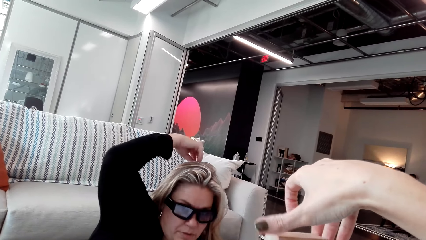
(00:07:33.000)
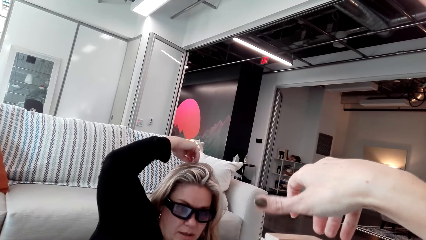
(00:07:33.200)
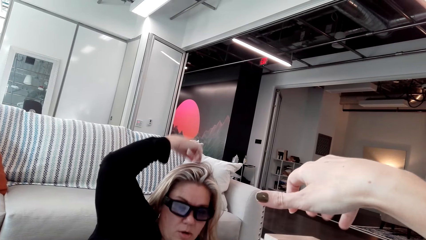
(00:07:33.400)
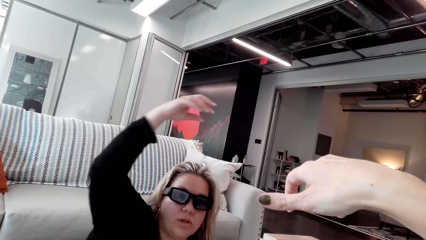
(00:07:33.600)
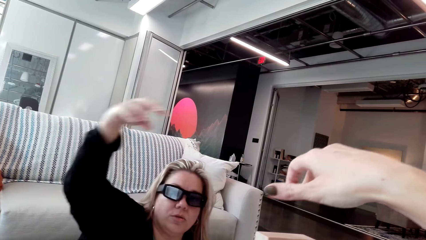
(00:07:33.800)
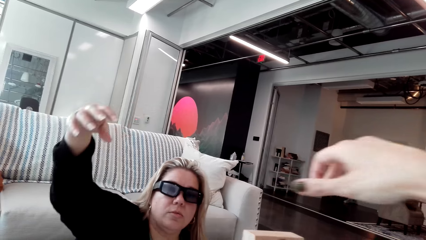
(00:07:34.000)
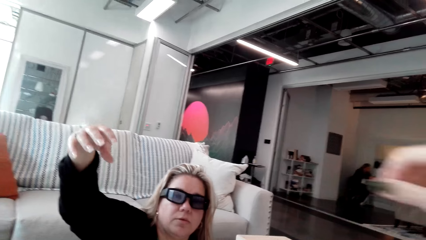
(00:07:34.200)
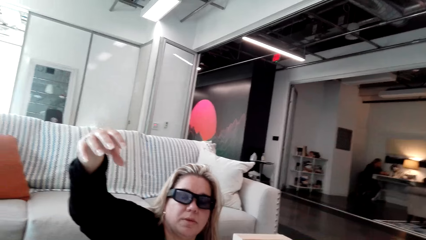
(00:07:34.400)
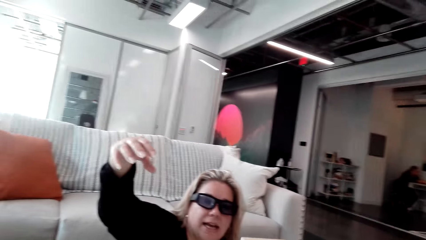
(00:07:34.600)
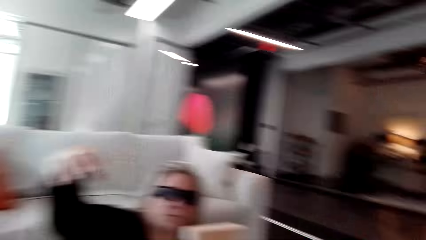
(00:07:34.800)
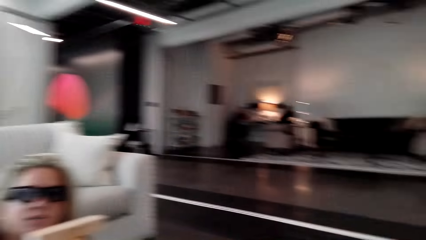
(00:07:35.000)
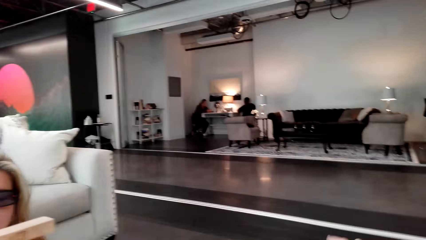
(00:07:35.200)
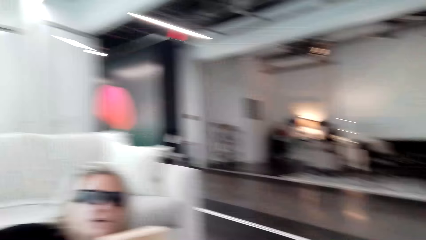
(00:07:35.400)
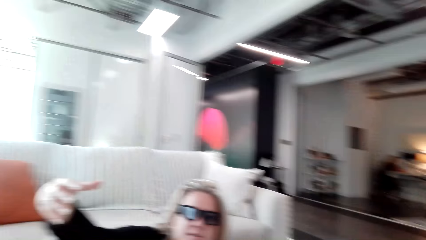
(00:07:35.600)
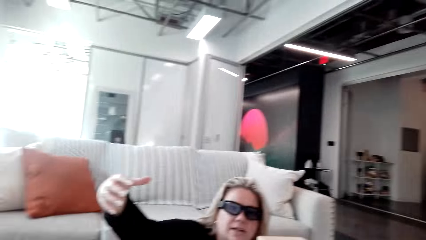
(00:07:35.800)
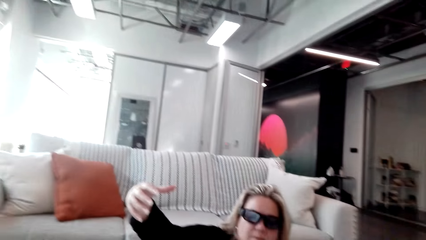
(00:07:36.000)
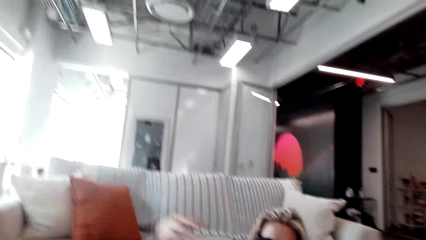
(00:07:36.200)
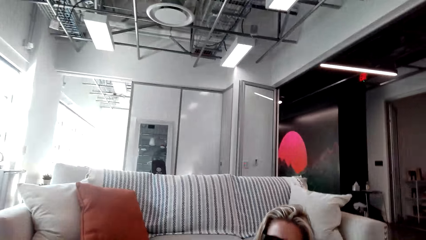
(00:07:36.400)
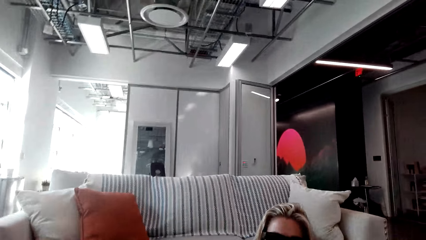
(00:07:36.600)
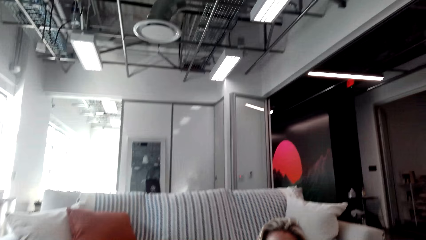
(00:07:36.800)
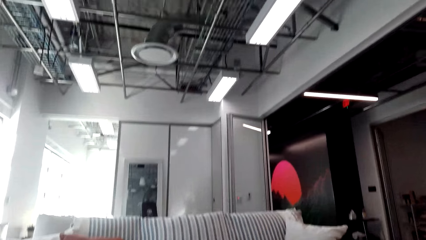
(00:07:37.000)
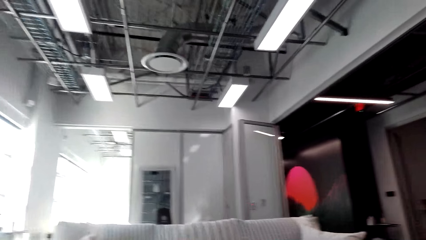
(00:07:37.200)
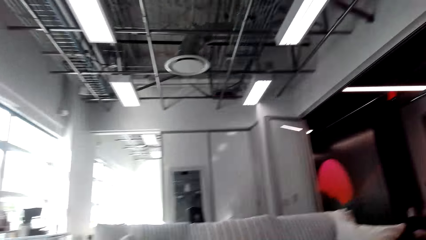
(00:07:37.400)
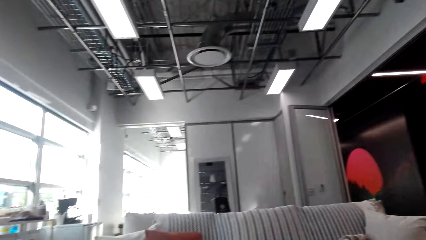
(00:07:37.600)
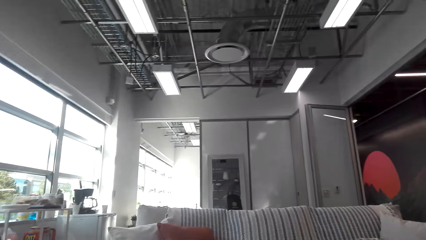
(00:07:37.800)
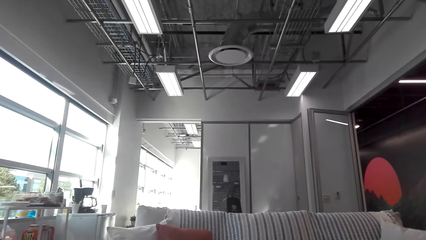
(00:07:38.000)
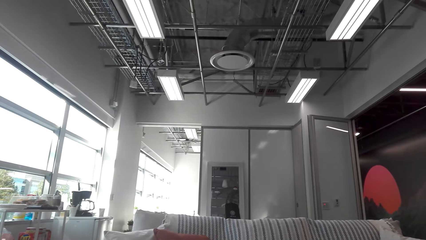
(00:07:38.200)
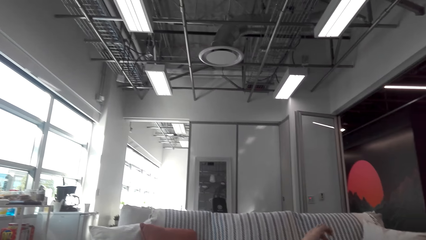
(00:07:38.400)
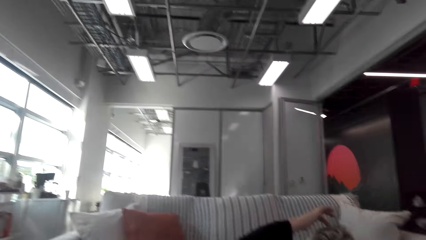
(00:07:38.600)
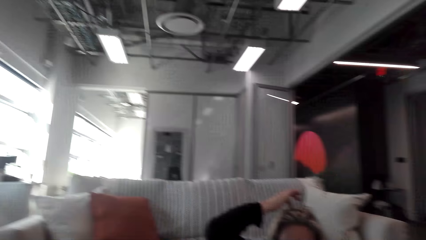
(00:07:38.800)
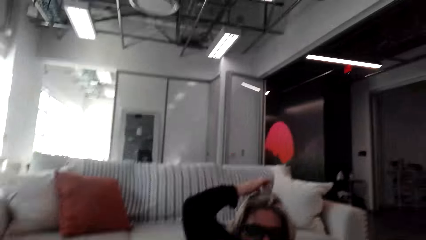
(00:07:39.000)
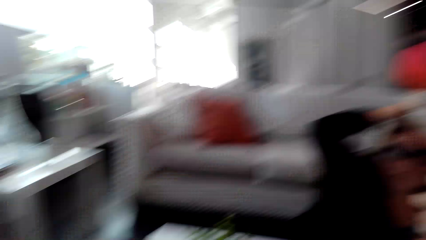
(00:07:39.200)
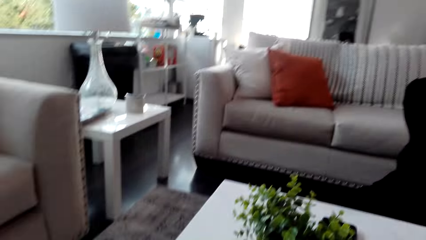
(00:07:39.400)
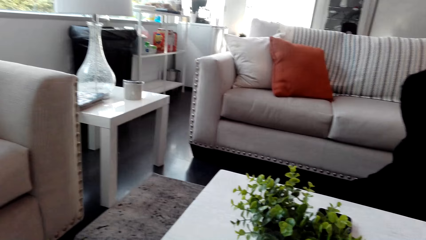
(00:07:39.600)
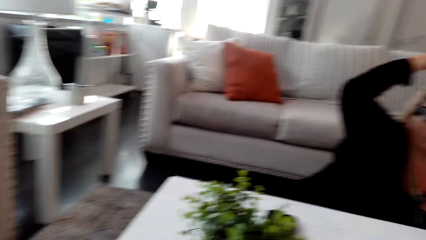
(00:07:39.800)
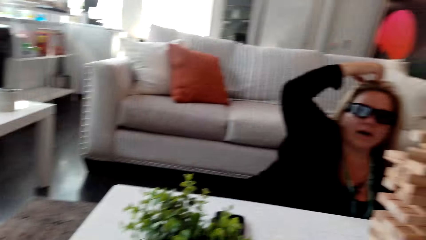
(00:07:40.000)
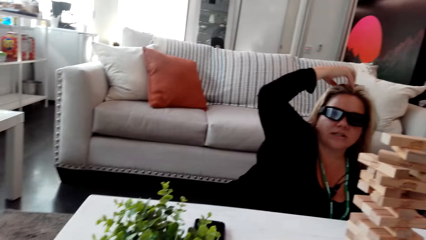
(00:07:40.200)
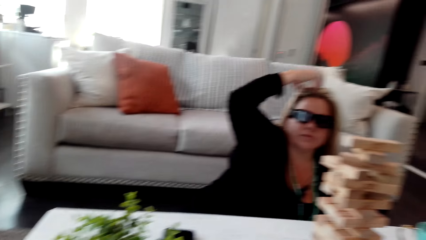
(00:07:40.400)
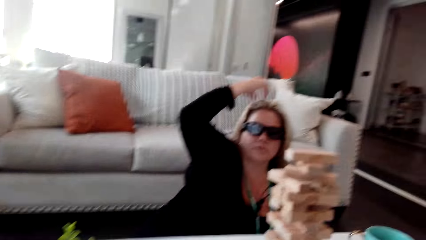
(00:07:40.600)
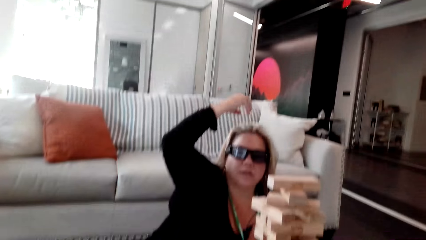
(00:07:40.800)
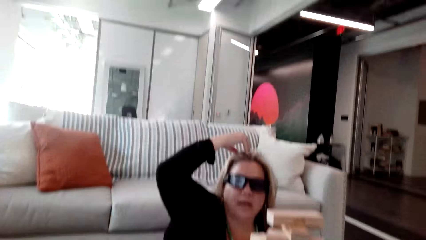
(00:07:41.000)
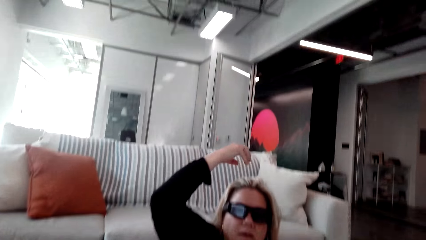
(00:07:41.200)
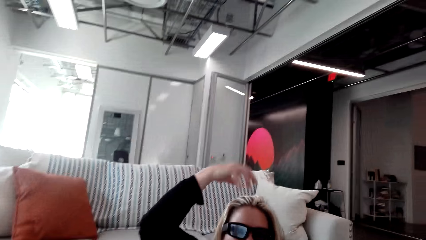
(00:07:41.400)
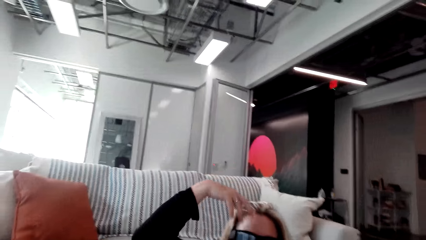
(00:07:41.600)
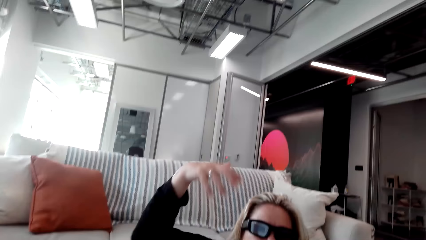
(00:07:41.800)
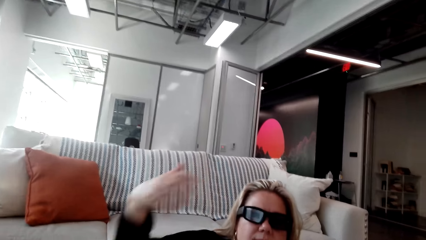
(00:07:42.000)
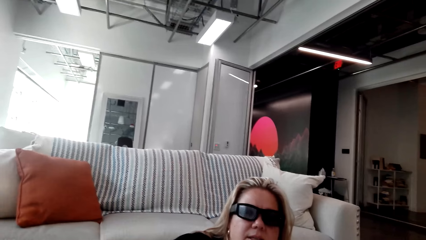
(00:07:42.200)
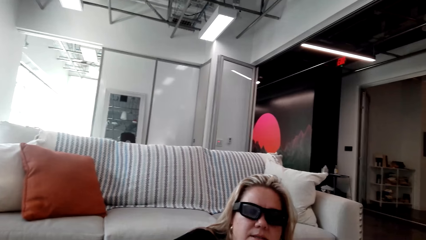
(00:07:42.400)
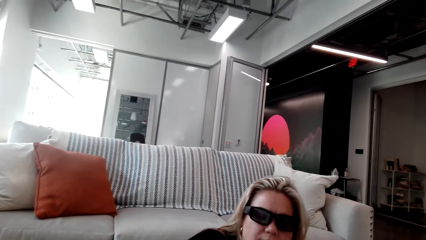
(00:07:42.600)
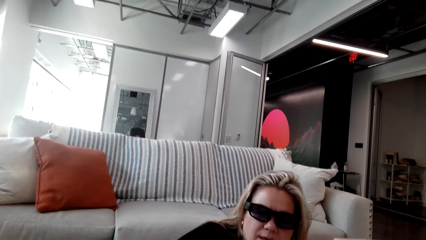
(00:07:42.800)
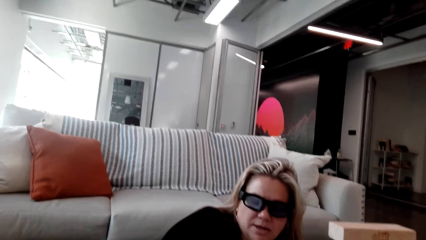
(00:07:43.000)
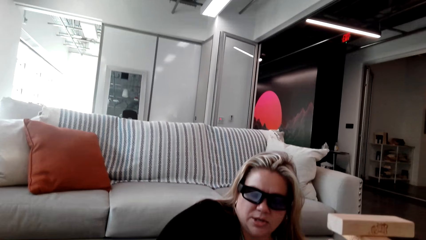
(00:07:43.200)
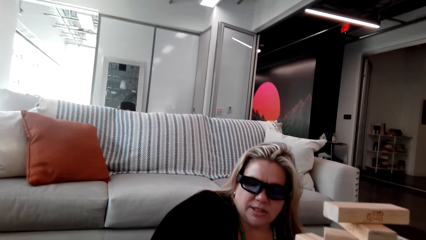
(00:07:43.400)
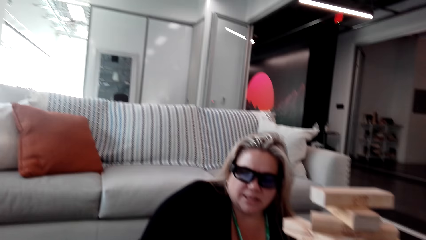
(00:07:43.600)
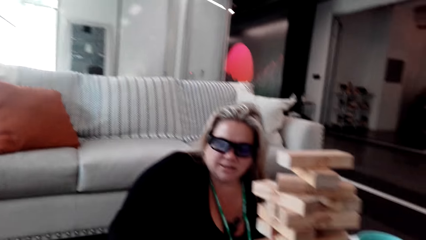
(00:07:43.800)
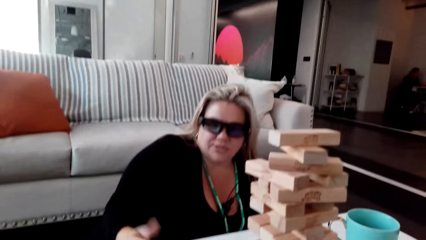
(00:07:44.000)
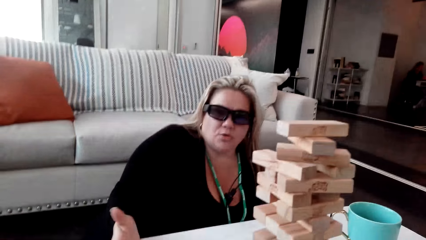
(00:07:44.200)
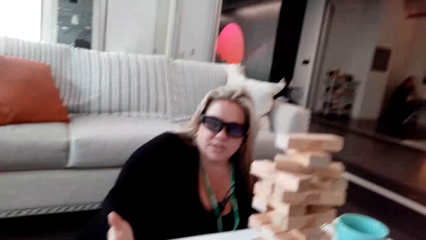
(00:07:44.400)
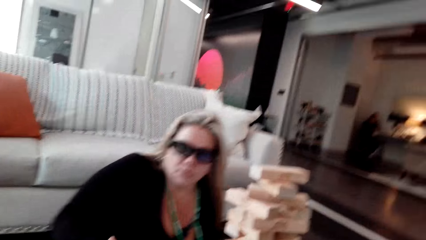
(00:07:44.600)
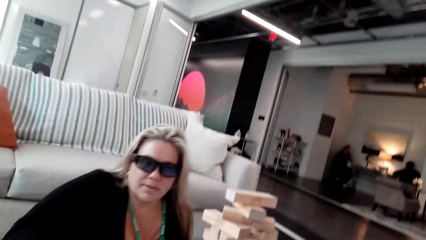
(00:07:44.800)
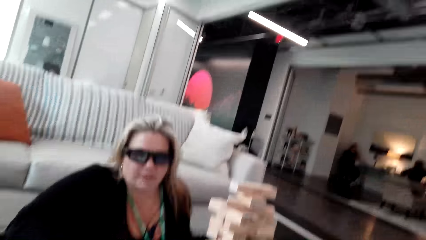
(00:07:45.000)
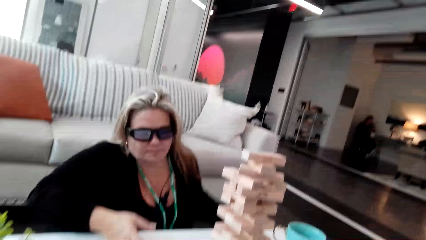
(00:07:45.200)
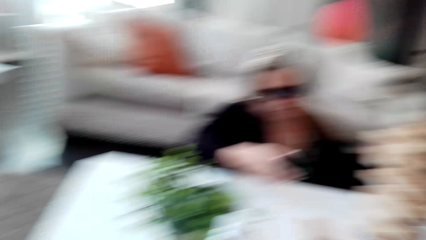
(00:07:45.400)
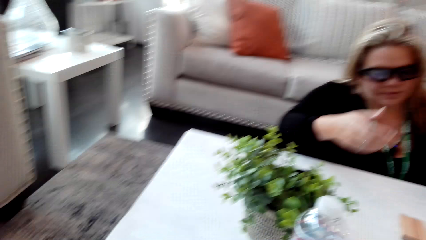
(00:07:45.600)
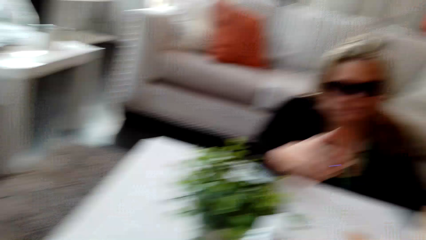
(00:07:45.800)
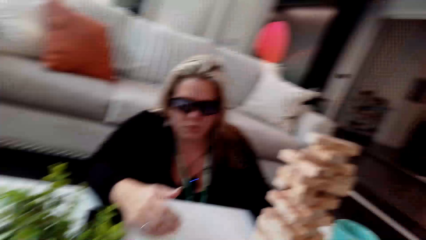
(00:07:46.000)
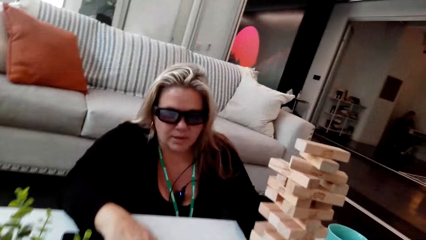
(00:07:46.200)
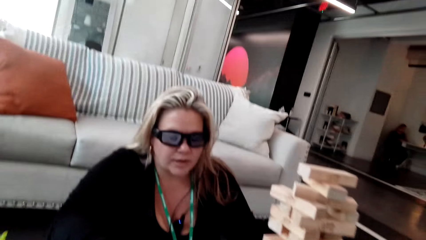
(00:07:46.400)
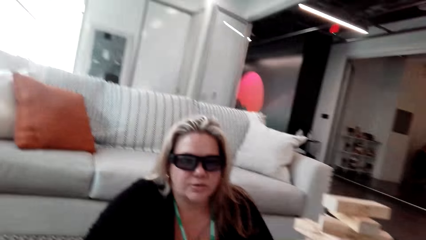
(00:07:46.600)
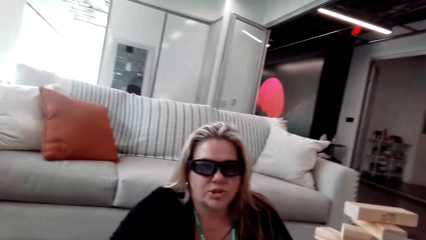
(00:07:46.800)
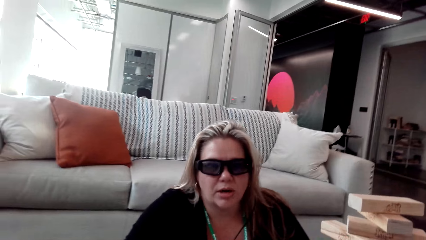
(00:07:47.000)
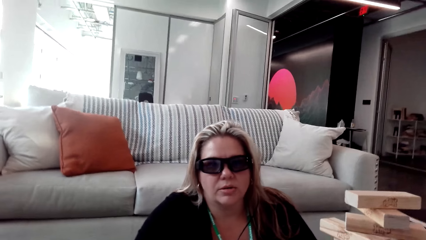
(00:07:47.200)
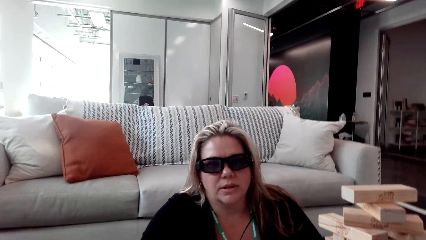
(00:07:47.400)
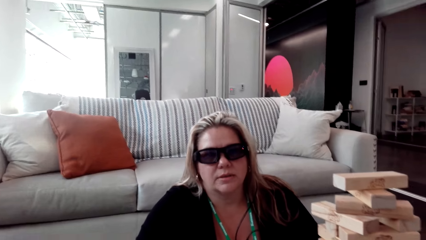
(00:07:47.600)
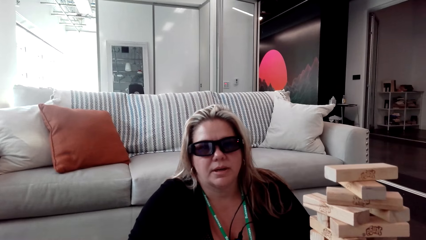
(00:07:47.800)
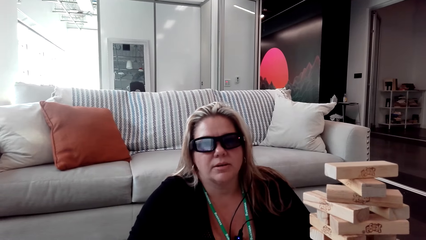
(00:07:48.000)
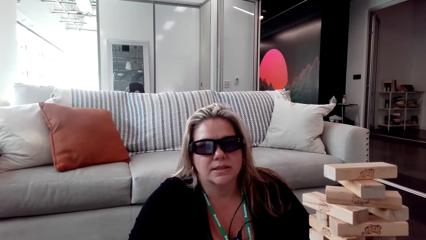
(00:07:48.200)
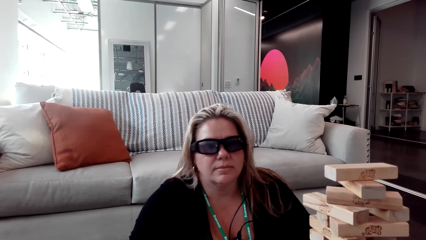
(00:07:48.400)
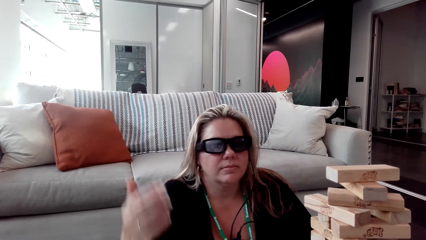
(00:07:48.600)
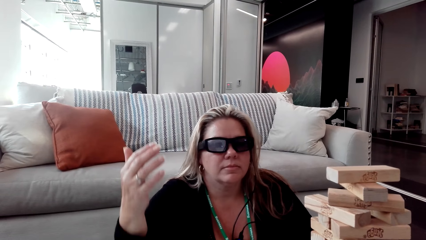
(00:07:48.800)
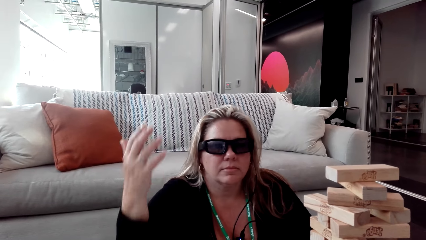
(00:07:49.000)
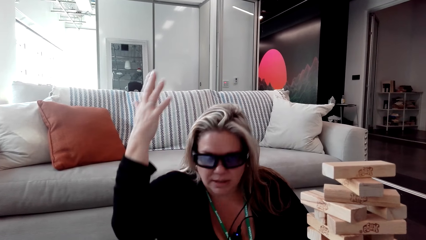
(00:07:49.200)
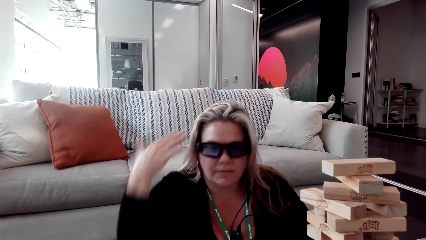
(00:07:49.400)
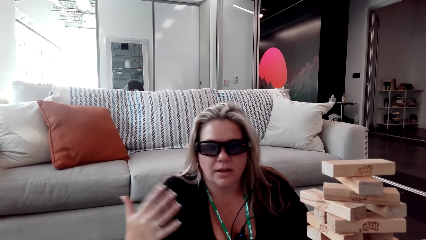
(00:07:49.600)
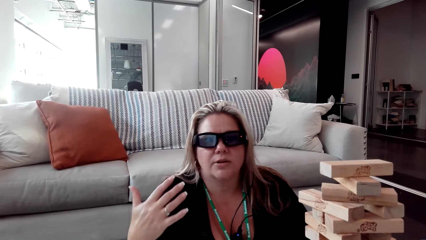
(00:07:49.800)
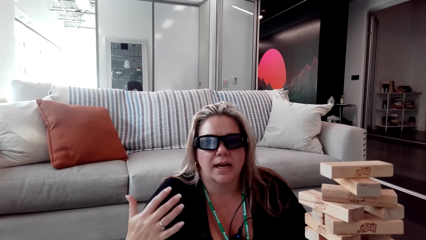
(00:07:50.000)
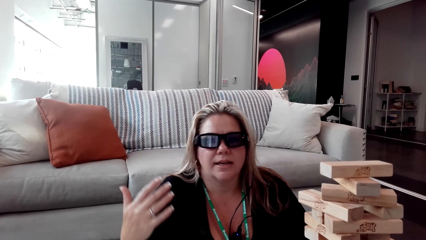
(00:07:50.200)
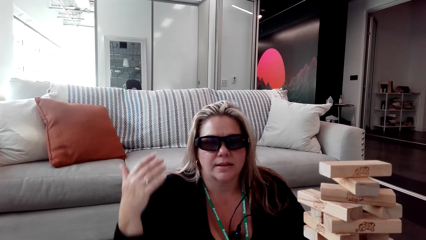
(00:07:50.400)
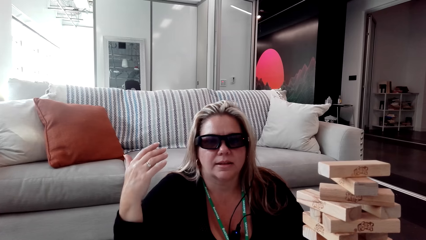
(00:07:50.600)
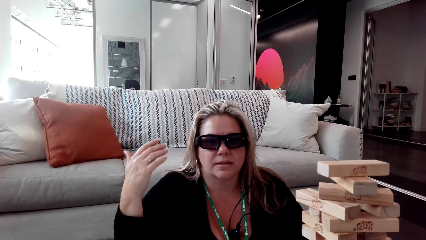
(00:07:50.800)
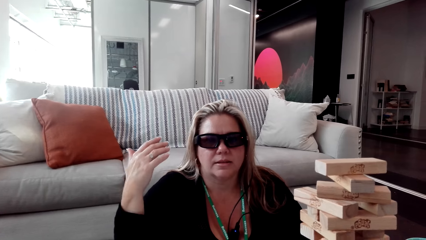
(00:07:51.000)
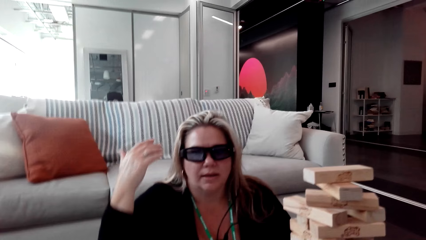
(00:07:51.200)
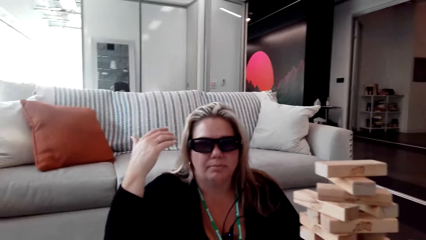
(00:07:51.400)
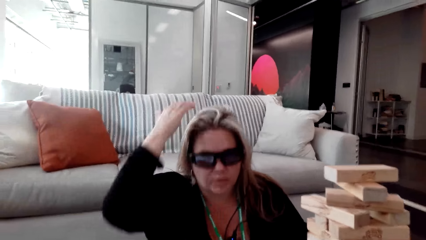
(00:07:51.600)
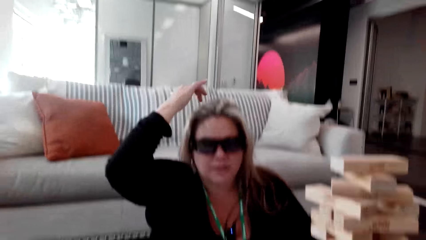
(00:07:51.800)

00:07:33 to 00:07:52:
A woman puts the hand on the head, moves the hand and talks to the camera wearer. The woman touches her hair. The camera wearer moves the hand. The woman moves her right hand.
